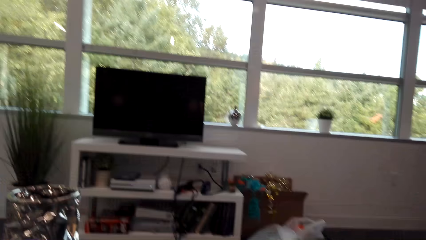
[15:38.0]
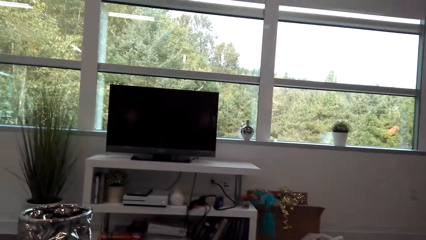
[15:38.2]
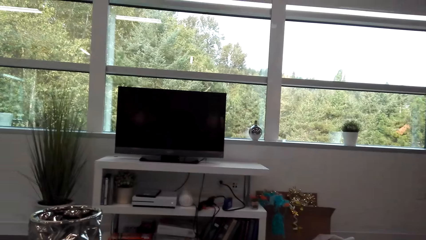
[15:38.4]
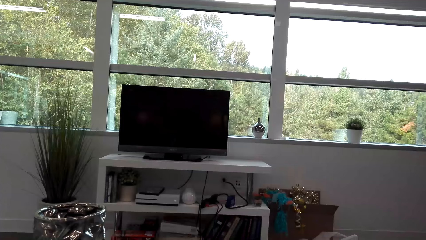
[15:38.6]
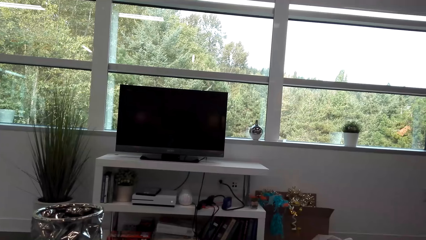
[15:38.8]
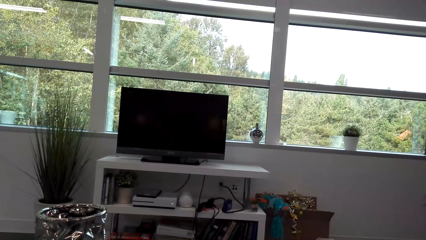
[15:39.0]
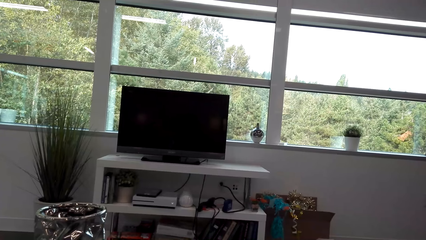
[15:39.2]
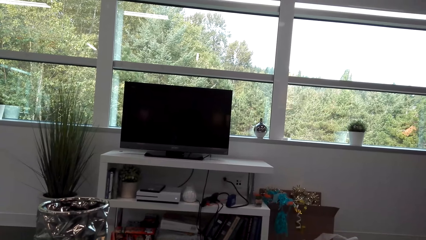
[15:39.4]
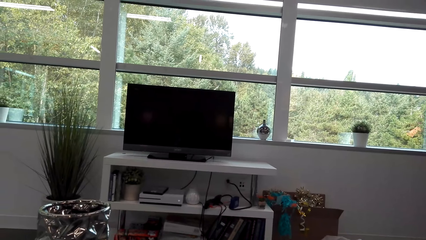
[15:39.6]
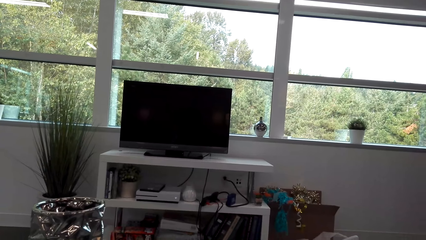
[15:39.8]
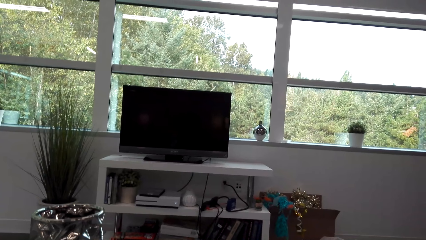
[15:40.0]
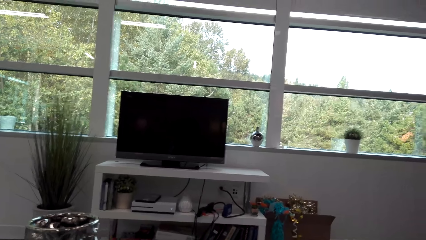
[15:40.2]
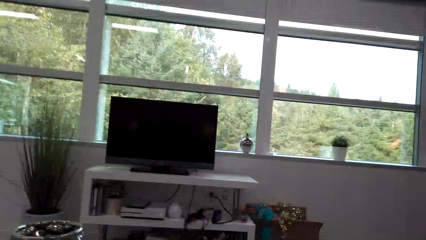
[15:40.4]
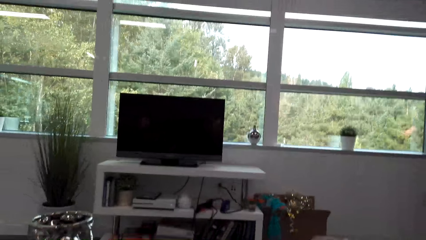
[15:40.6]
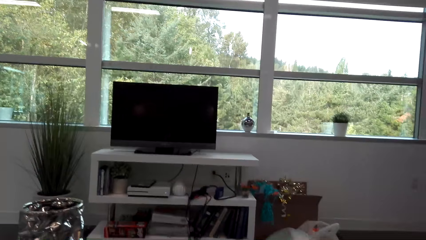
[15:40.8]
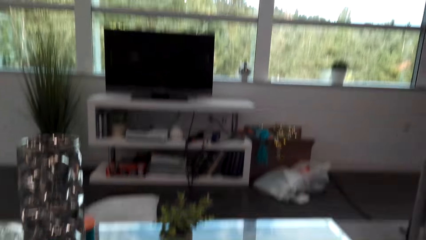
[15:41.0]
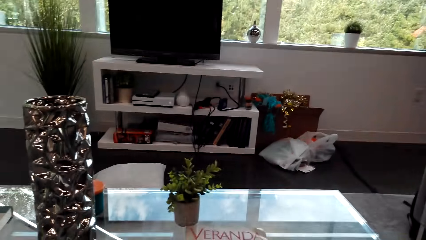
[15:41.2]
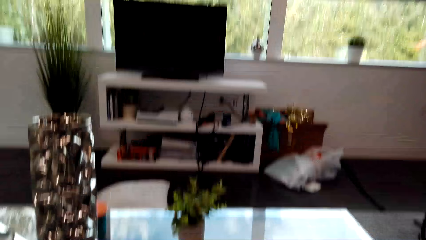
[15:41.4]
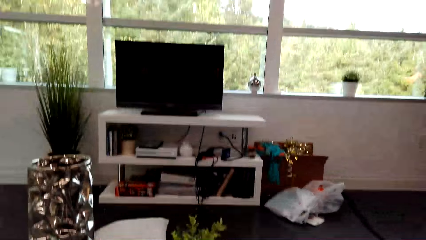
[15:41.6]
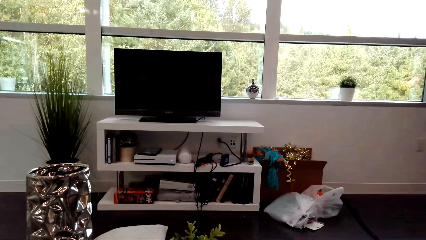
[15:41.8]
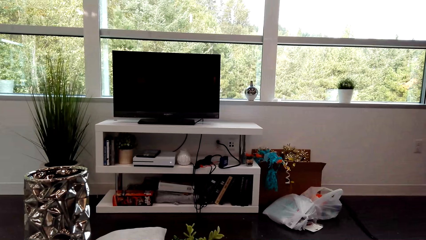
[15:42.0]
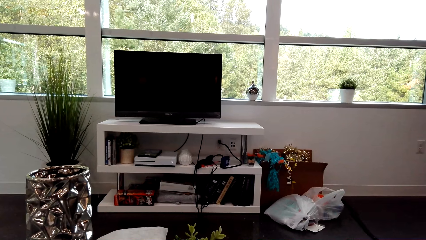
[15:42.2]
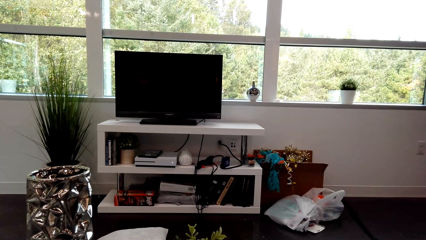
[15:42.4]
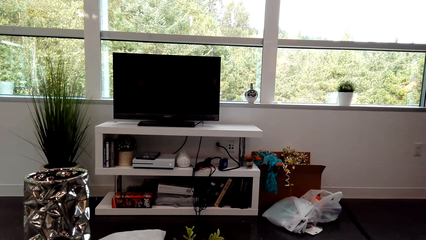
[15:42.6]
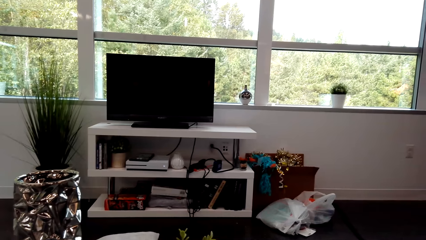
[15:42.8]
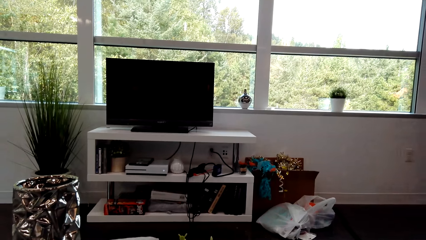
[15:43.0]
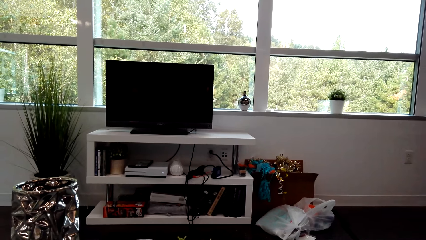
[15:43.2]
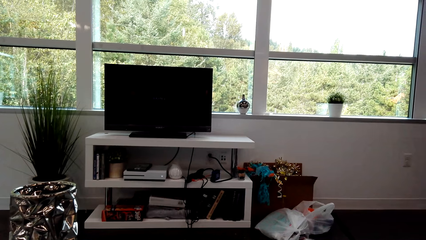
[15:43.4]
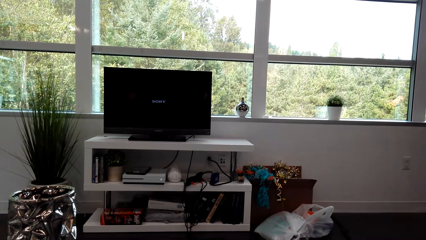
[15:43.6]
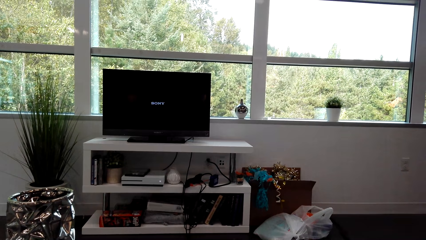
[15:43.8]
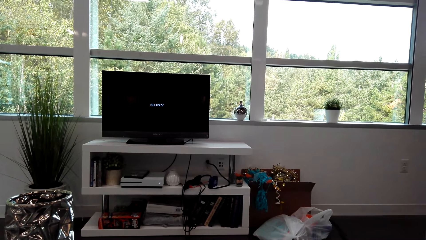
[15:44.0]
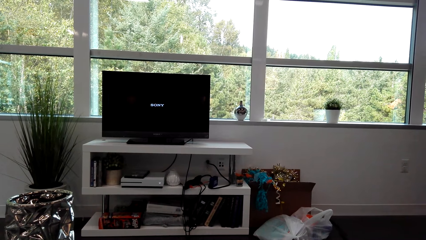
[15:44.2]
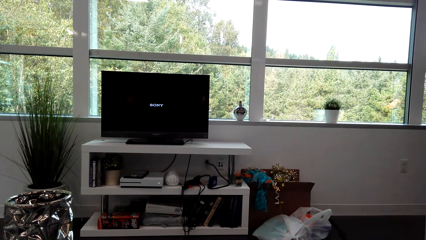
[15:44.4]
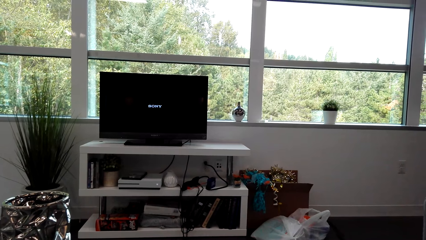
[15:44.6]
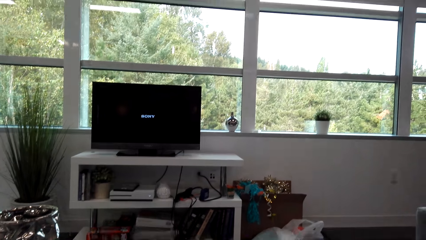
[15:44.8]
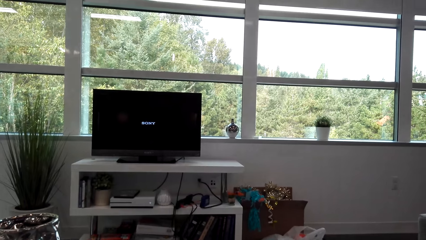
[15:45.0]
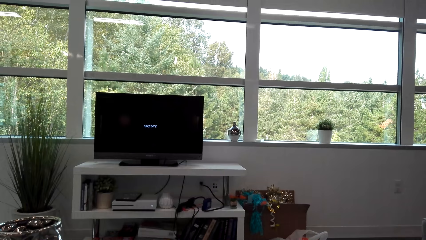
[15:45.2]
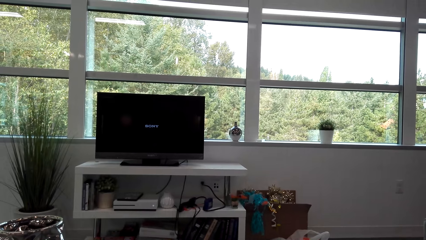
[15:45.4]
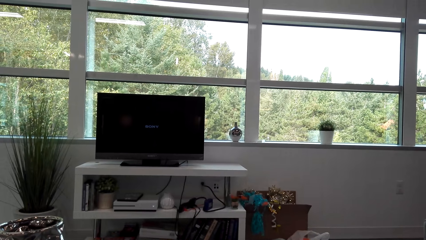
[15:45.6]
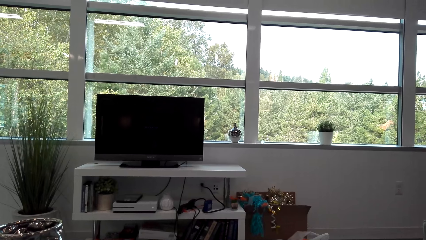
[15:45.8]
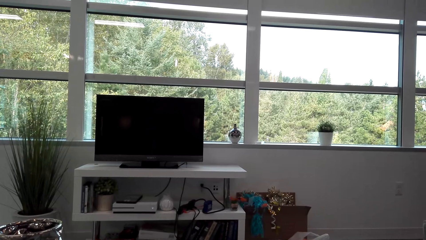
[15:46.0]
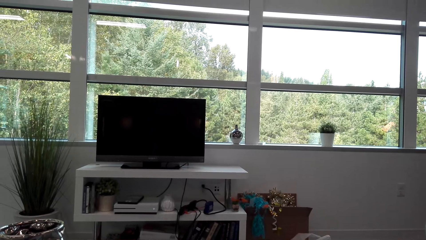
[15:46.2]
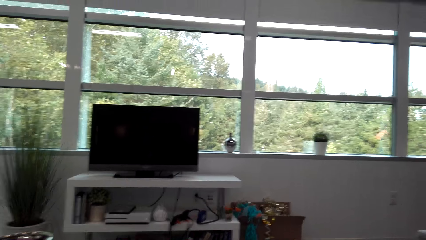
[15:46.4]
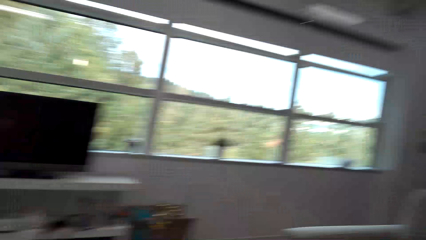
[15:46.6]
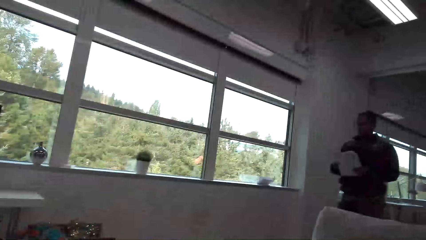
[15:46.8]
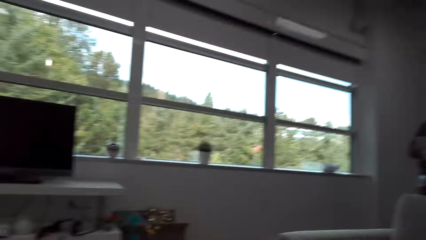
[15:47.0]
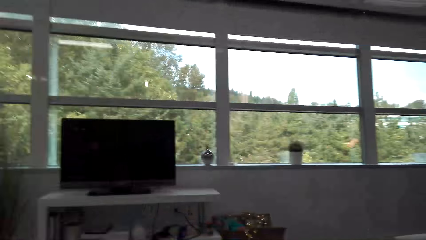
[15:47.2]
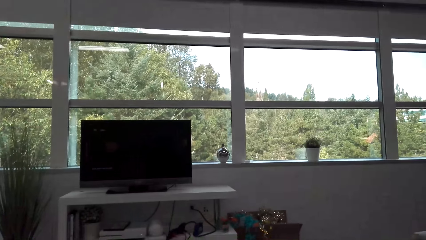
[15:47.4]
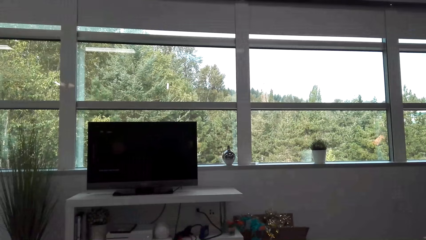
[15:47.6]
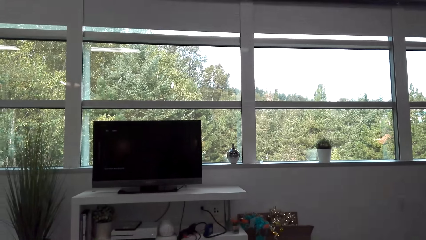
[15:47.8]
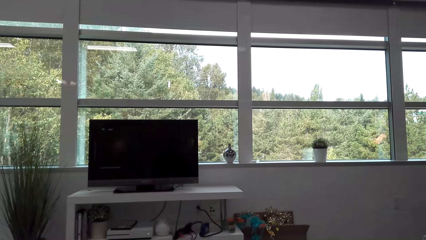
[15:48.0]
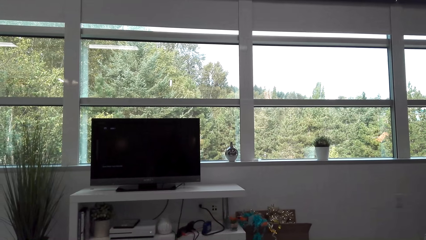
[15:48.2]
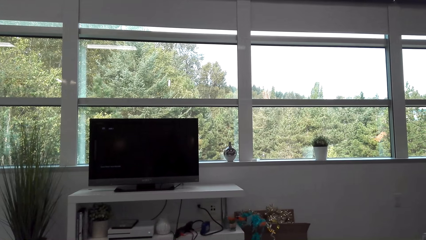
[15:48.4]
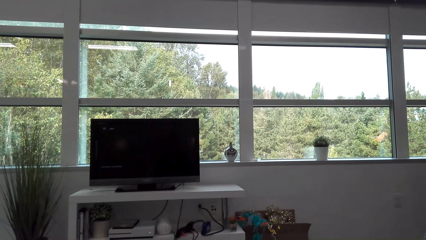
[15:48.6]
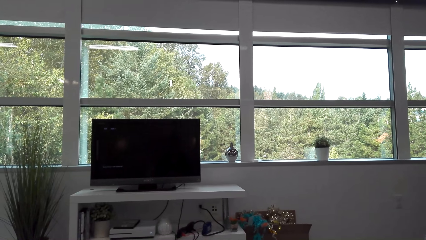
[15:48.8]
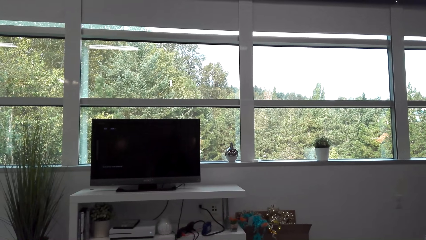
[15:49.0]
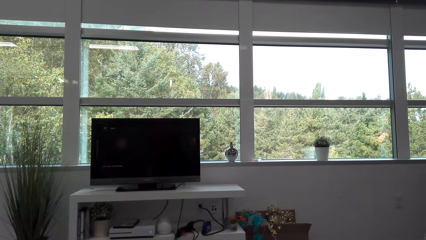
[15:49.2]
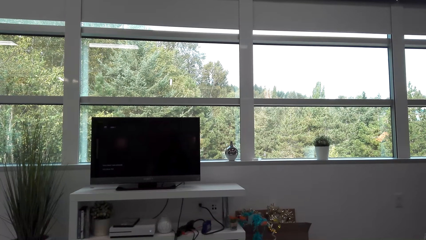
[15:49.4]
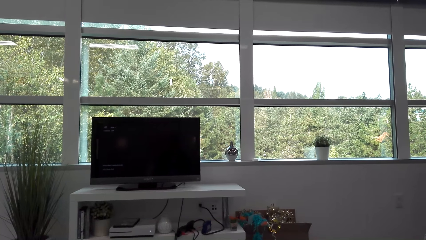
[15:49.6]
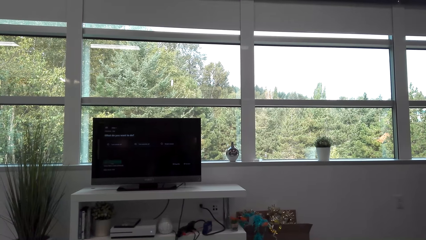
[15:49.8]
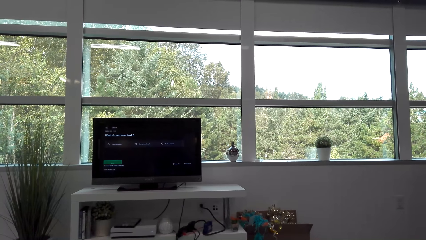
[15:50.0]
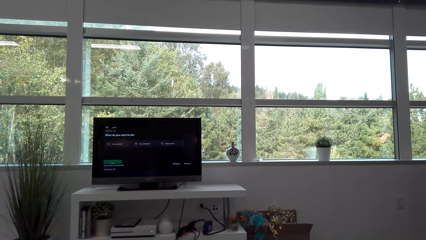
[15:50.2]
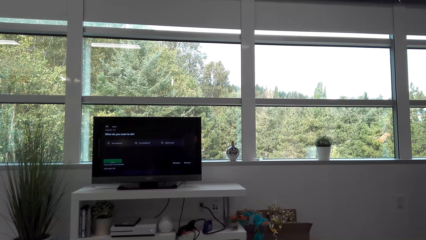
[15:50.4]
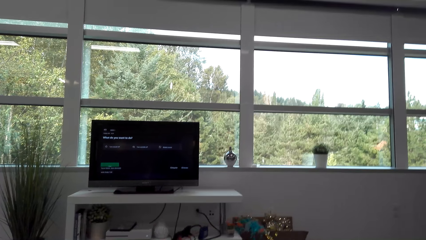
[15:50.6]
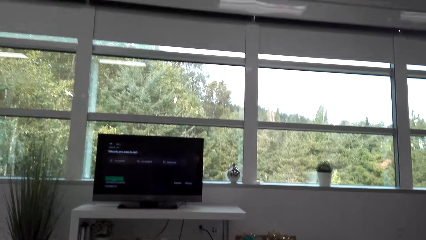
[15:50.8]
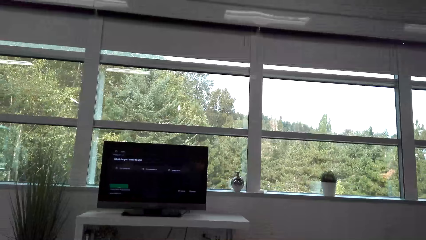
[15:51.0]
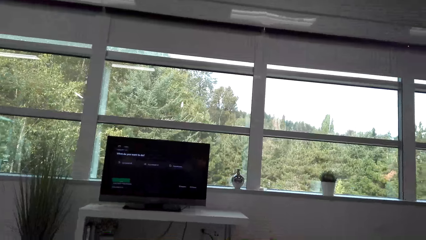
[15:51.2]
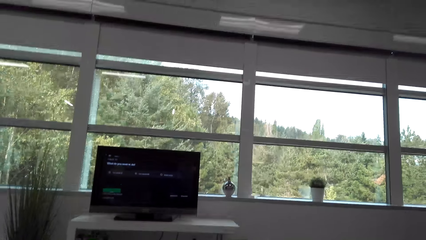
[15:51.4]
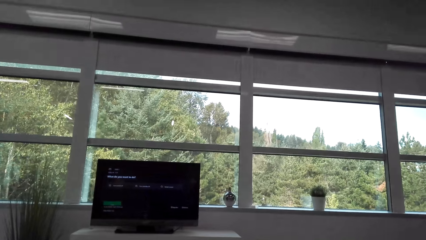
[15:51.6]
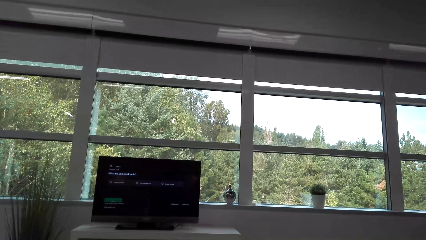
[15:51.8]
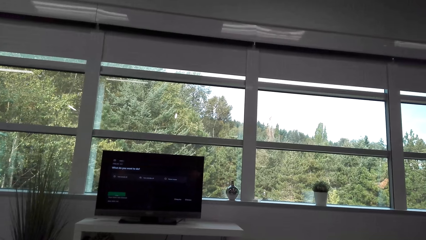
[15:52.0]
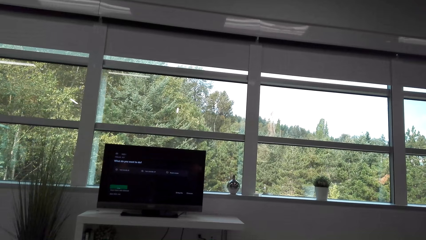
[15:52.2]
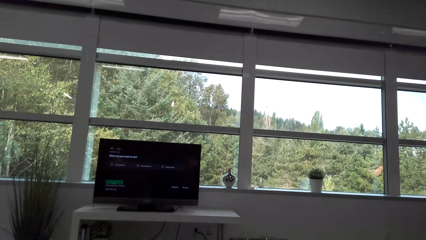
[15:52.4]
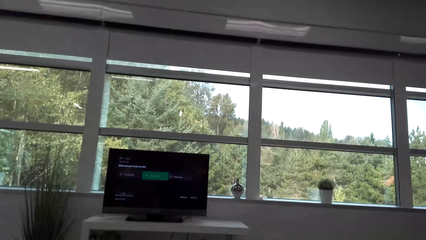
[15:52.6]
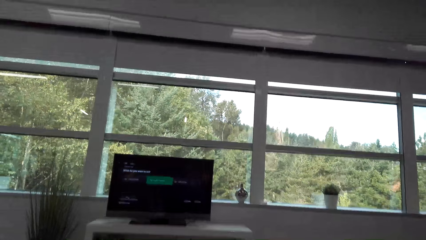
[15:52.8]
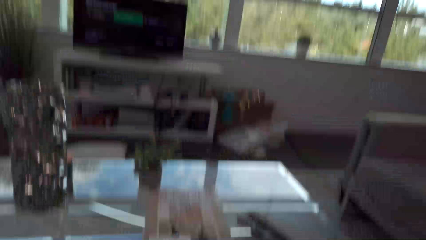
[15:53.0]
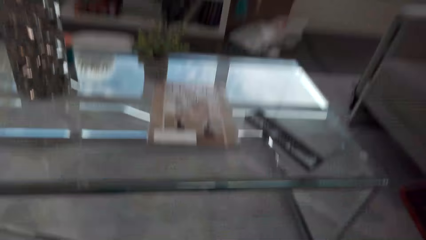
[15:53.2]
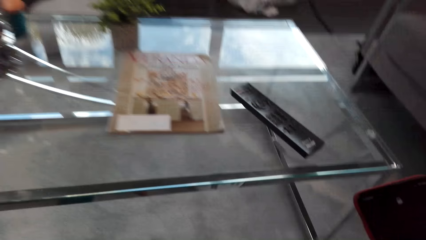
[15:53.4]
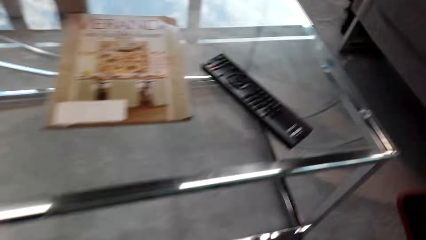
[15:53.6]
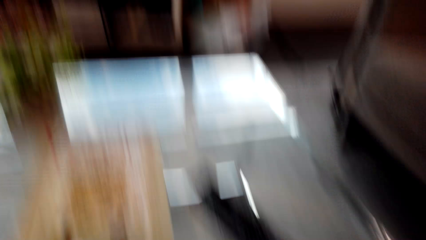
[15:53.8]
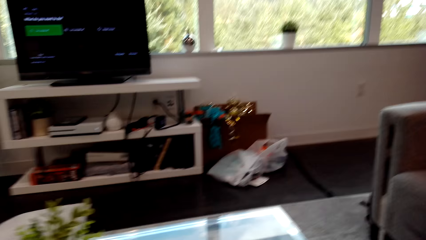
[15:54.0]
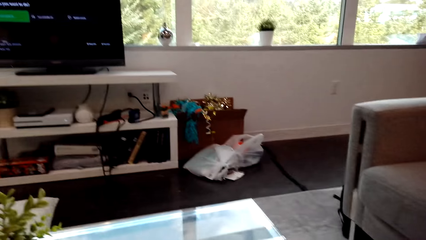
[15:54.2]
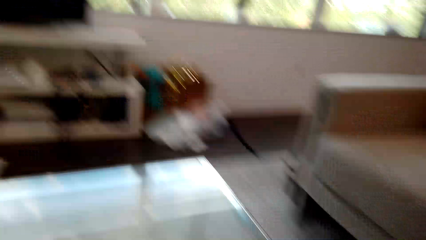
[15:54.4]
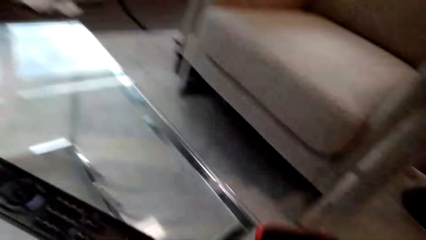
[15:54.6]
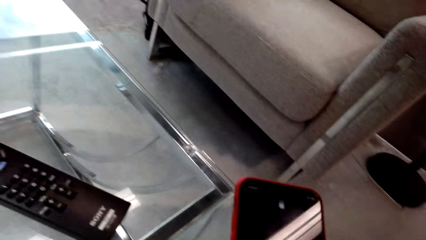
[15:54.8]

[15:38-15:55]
The camera wearer switches on the television.
